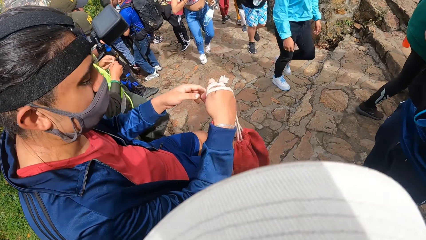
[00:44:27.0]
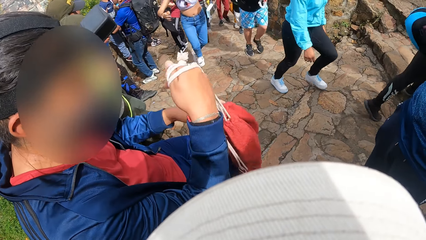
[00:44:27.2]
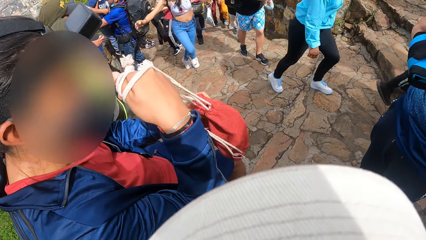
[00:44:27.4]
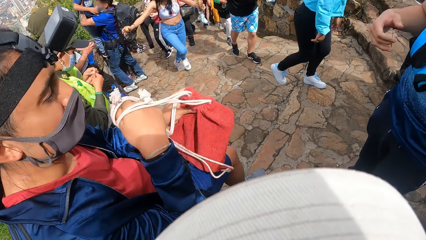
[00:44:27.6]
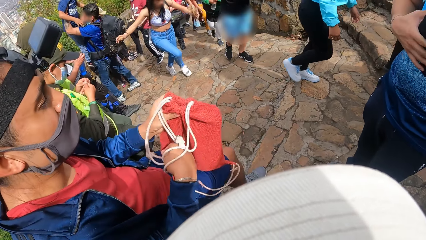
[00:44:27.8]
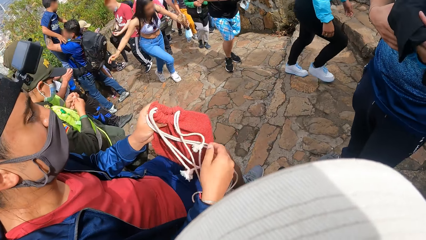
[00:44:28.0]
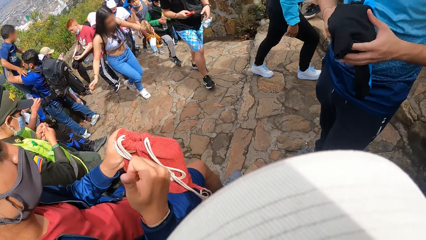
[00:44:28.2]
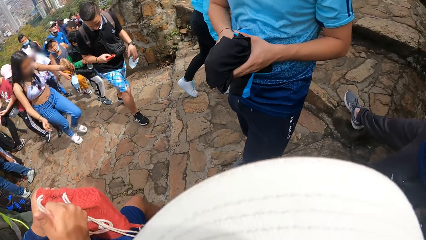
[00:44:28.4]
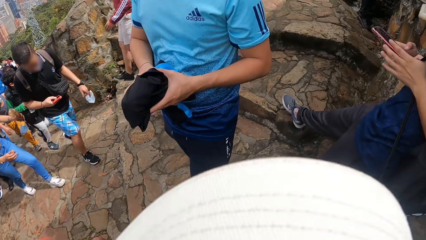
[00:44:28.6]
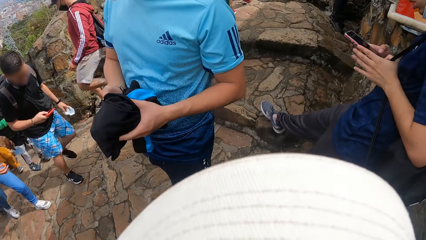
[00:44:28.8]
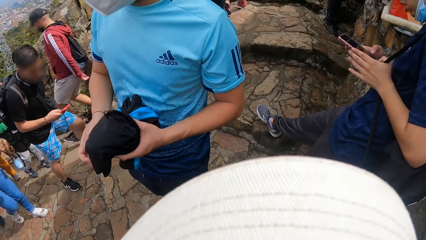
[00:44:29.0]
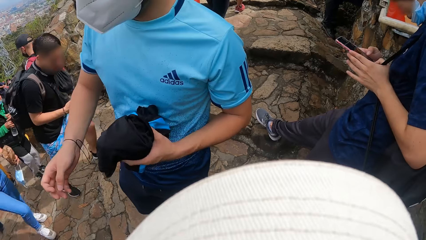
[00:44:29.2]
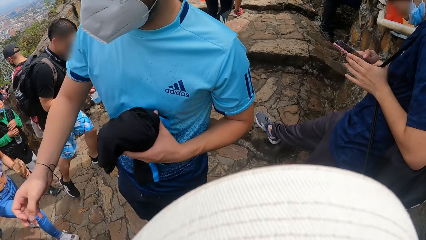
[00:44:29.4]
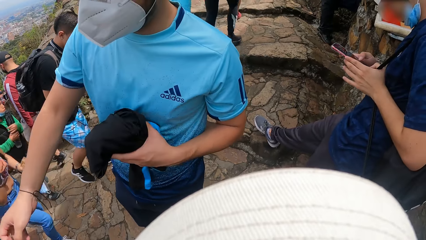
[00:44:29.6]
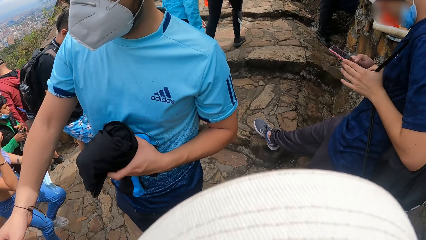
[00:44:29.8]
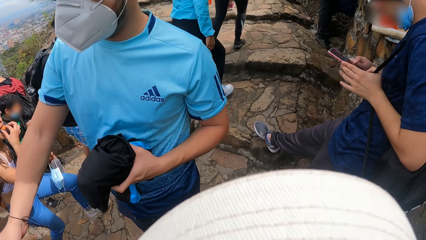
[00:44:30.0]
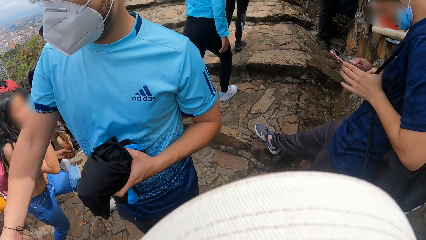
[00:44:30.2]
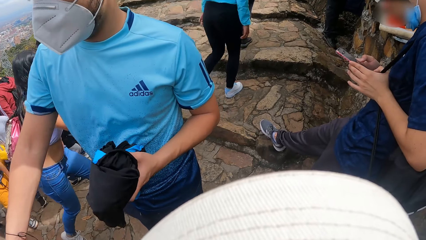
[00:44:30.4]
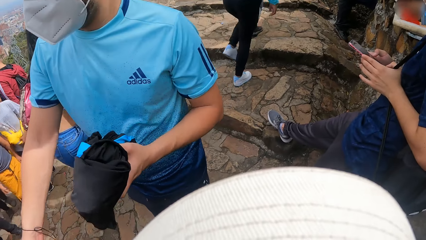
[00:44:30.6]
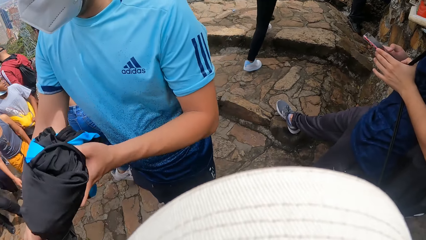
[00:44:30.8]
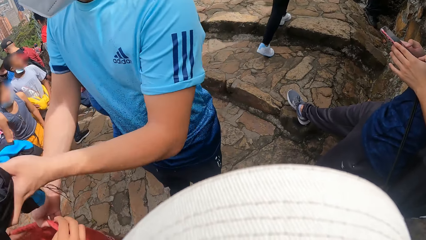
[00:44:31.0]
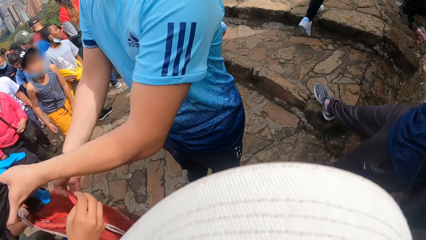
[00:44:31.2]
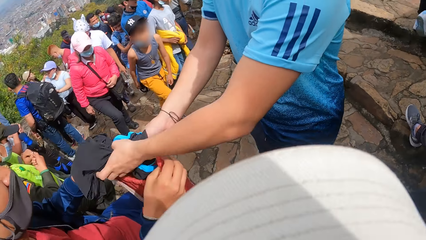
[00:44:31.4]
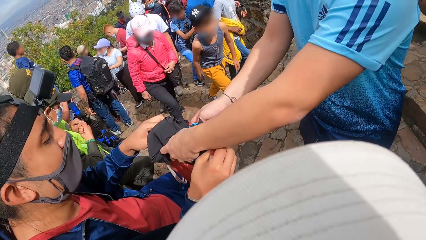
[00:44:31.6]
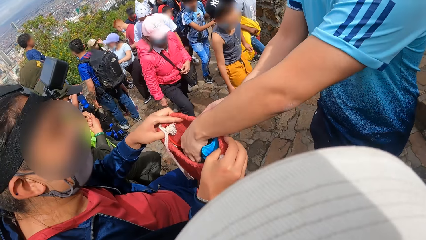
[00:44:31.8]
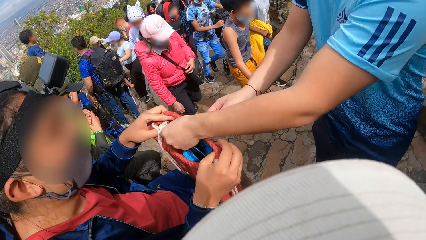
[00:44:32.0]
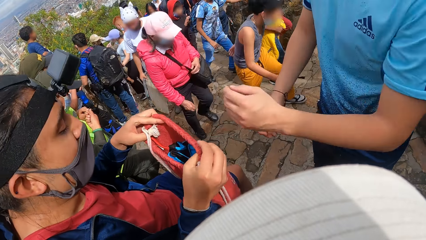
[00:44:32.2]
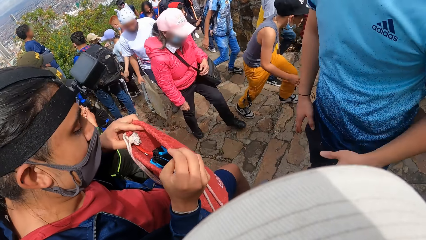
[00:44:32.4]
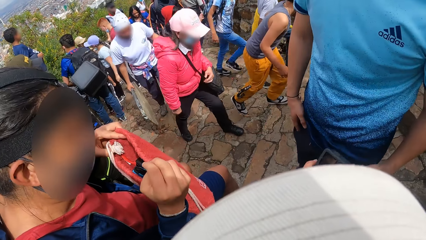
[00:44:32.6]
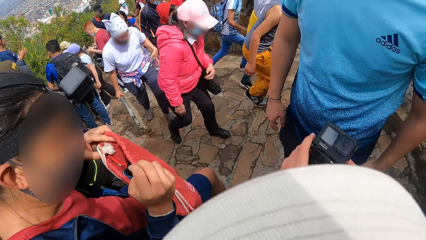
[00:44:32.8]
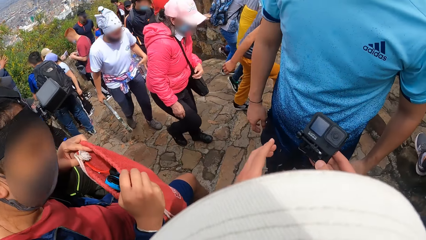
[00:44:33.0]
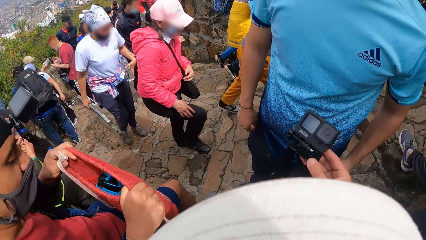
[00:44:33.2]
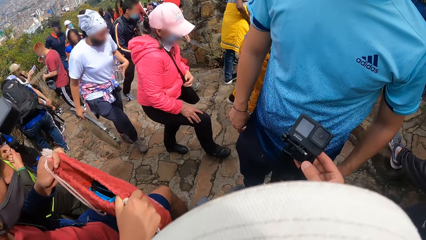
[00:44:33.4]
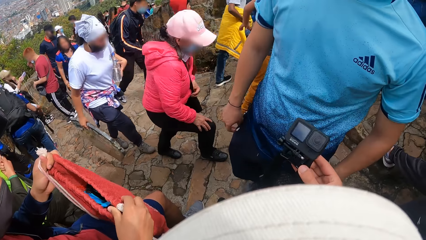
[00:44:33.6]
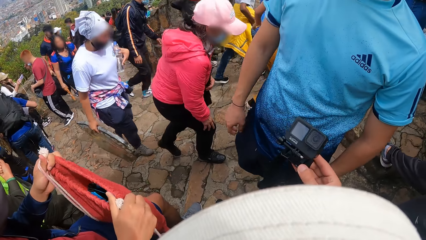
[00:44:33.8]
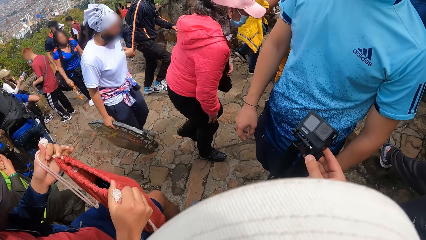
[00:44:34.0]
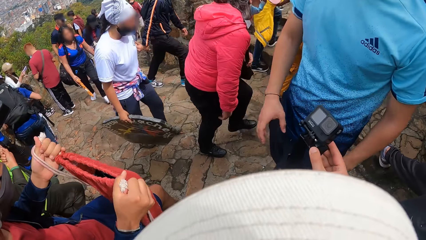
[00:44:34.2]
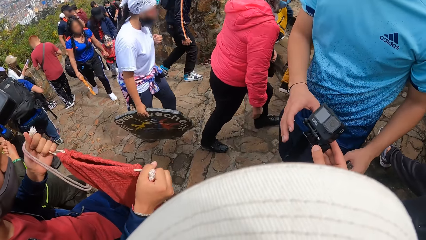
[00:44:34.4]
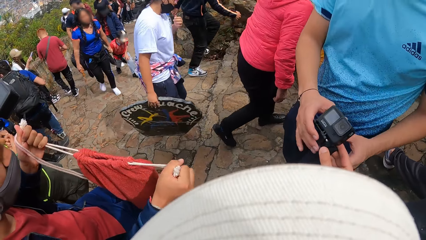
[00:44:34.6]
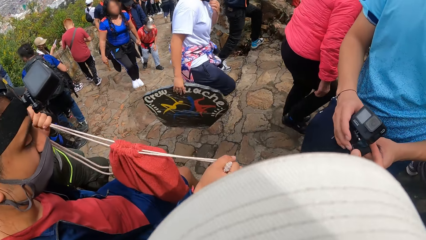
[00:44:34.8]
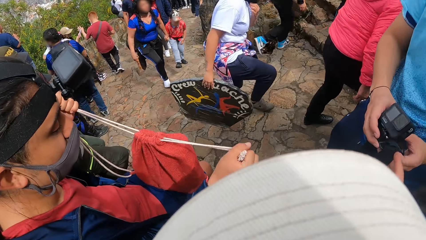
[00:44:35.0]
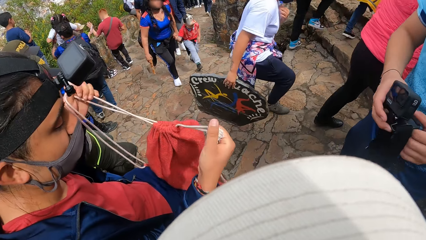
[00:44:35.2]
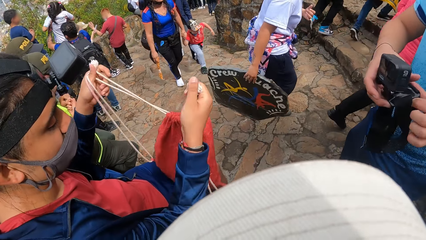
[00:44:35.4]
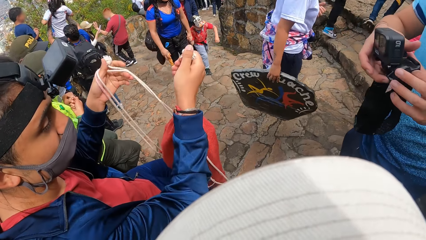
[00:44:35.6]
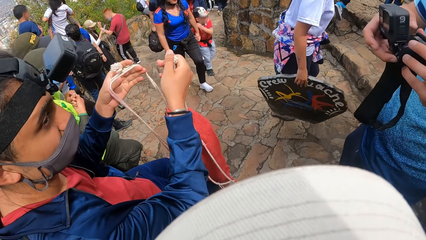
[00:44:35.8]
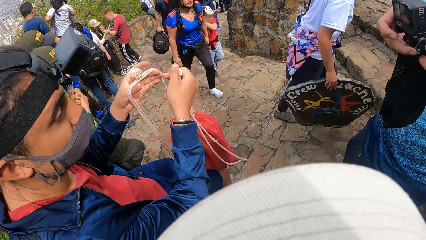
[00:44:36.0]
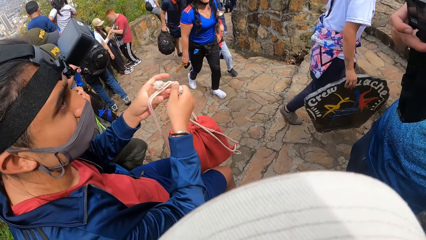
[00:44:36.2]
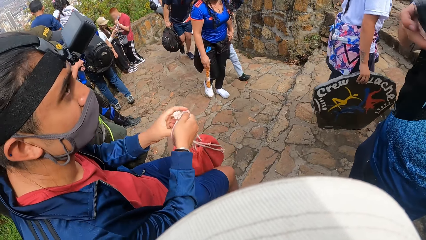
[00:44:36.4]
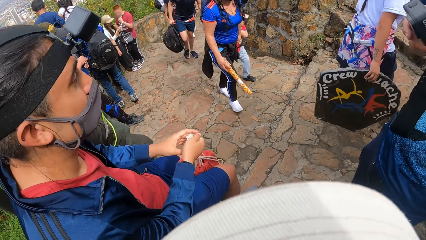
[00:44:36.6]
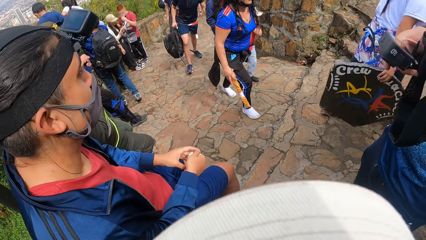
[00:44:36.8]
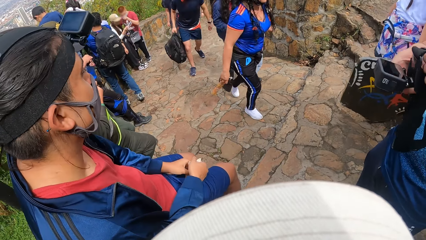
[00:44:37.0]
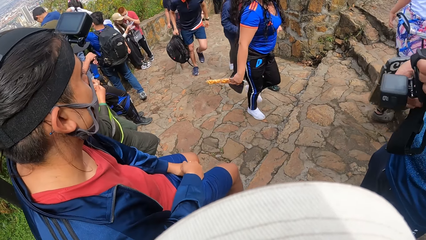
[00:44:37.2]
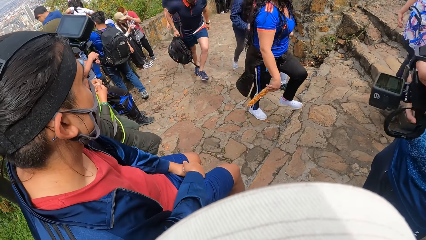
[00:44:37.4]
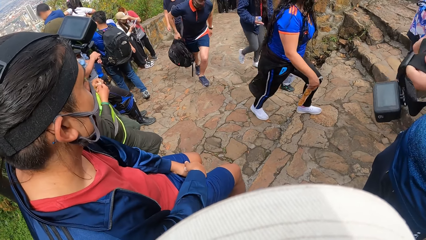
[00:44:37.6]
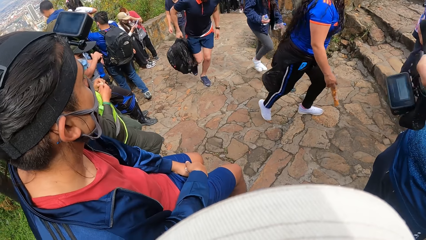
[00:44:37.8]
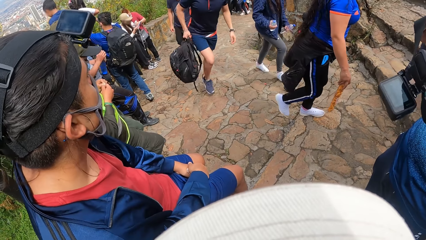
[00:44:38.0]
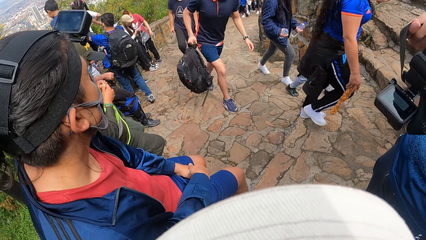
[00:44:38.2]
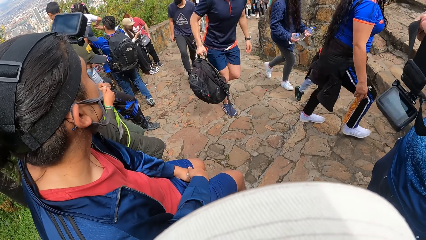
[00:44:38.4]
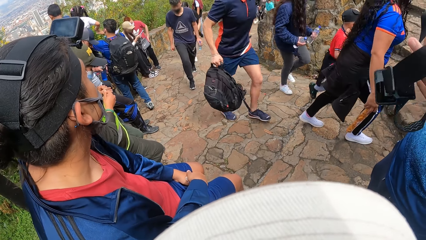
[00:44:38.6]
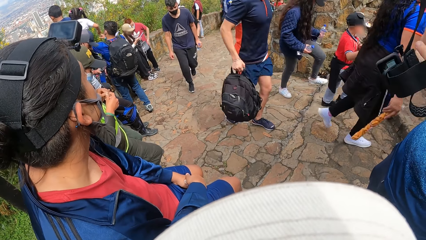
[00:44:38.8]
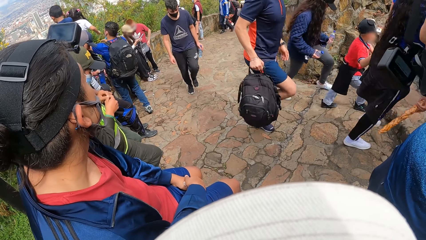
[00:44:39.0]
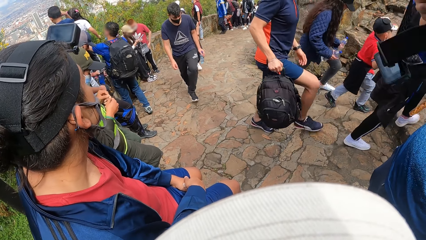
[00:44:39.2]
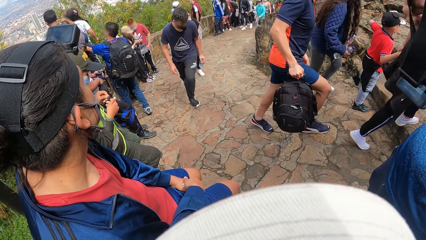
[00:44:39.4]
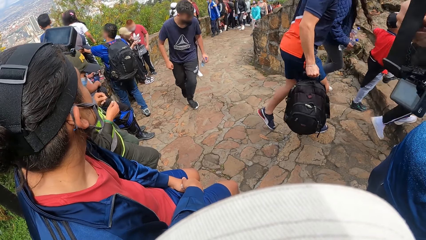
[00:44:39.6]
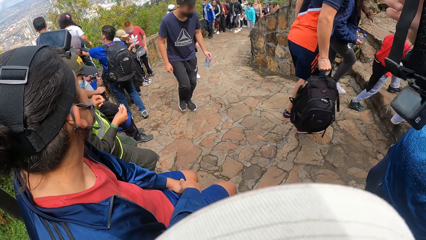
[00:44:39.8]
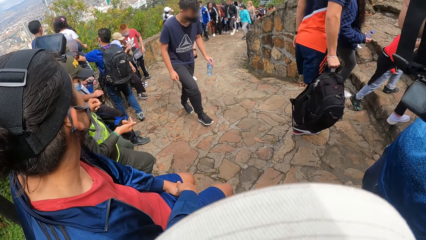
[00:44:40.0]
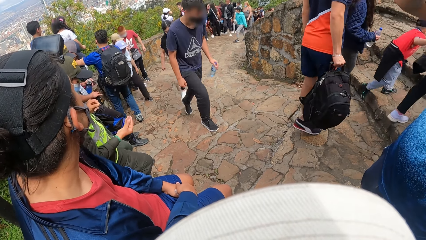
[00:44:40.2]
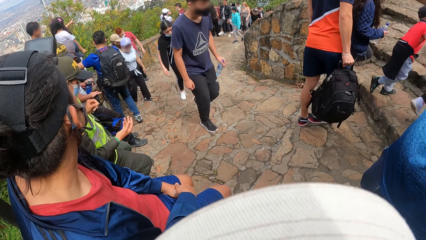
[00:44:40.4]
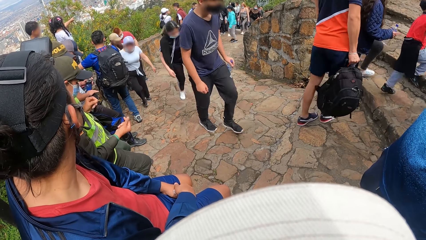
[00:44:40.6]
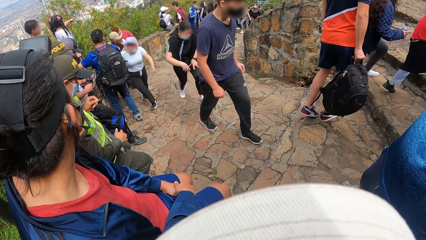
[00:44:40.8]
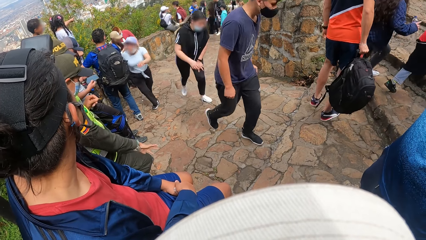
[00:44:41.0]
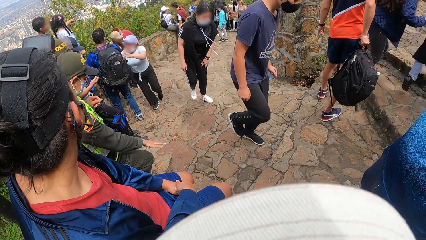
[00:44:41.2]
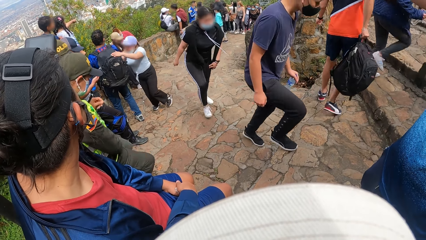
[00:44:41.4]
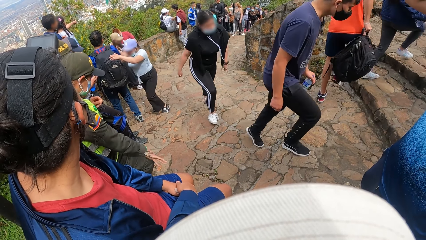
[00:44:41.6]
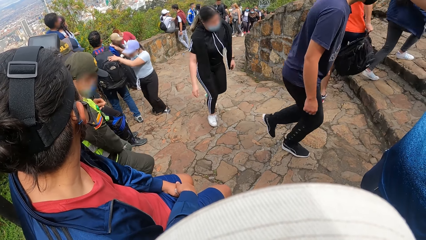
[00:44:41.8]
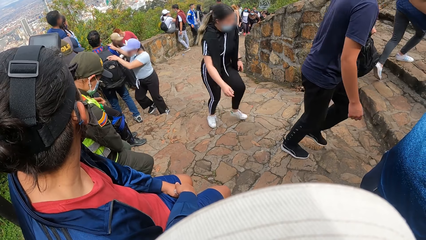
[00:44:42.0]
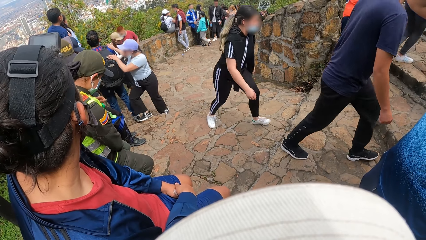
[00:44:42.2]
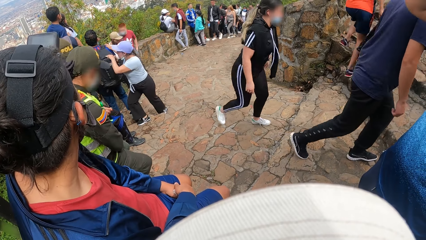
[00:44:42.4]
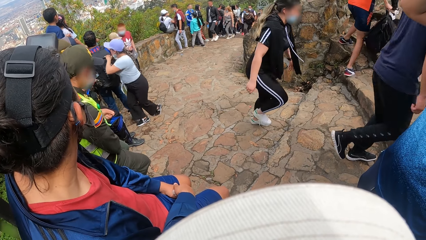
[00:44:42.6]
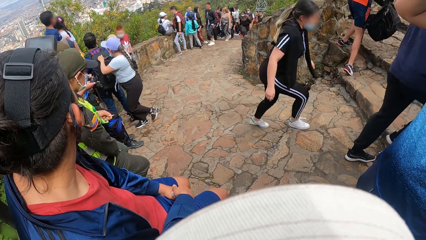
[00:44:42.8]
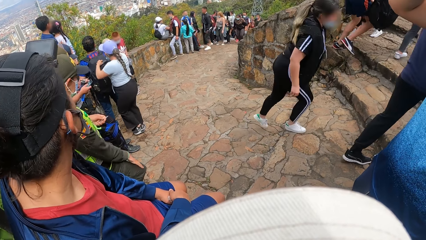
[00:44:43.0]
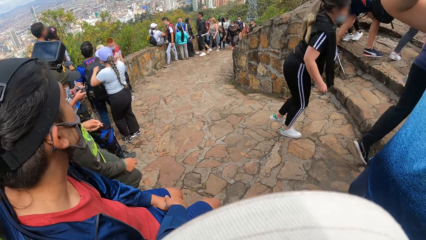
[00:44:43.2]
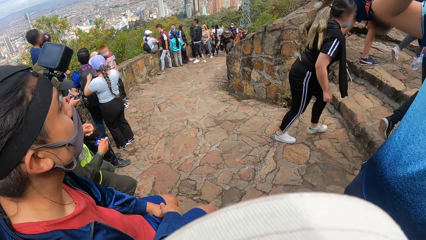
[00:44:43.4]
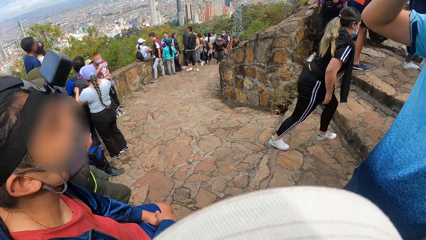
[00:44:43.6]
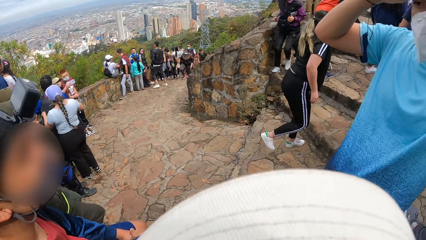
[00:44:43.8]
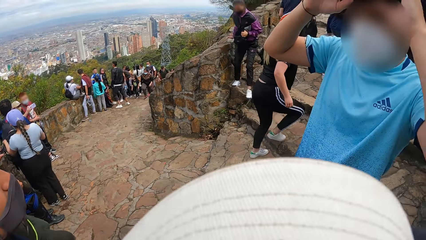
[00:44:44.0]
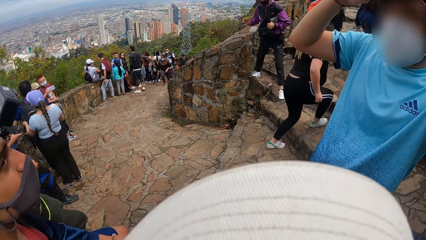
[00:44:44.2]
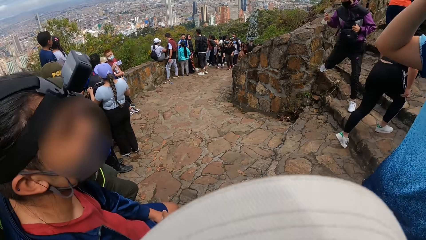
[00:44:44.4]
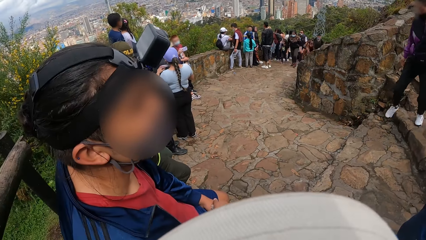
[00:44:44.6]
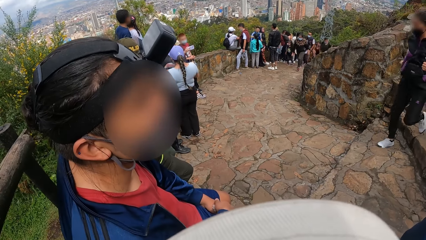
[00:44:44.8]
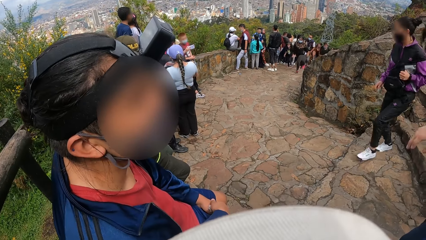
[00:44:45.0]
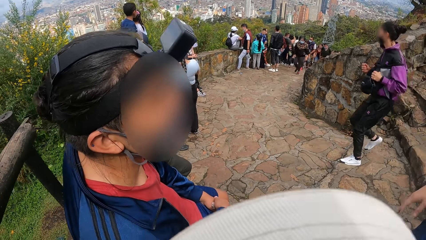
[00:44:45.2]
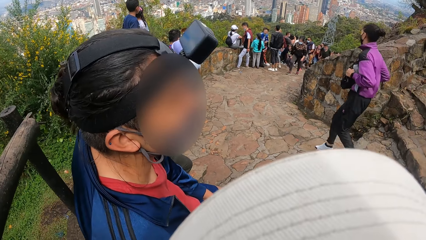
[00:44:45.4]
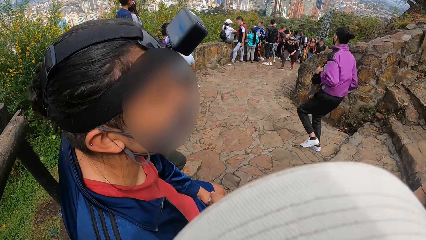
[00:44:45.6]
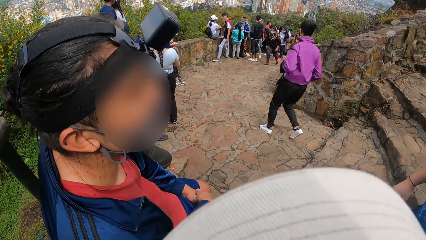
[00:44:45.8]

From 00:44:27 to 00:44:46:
A man places the knapsack on his thigh with his right hand. Another man folds a jumper. A third man operates the phone in his right hand with both hands. The second man places his right hand on the knapsack on the first man's thigh. The second man places the folded sport top into the knapsack in the first man's hands. The first man pulls the straps of the knapsack with his right hand and pulls the straps of the knapsack with his left hand. The second man collects the camera from the camera wearer's right hand with both hands. The first man closes the bag. The camera wearer looks around. The second man adjusts the camera on his head with both hands.
